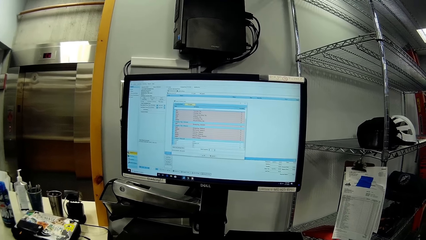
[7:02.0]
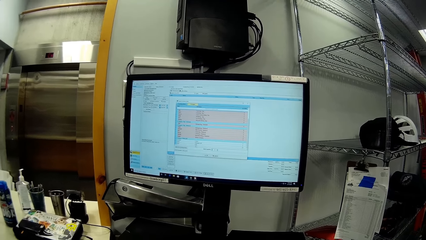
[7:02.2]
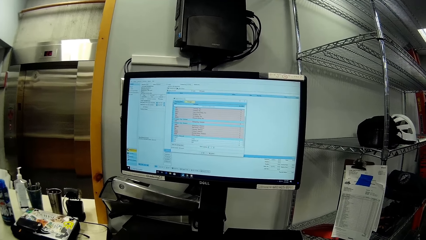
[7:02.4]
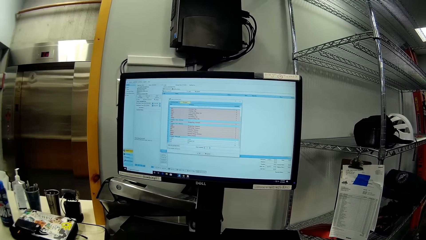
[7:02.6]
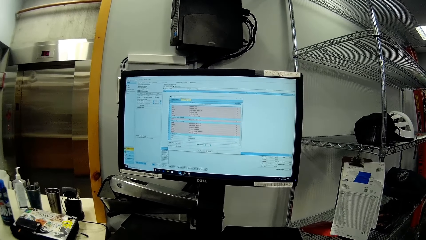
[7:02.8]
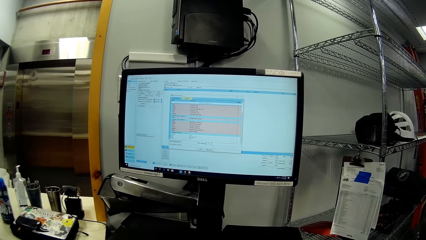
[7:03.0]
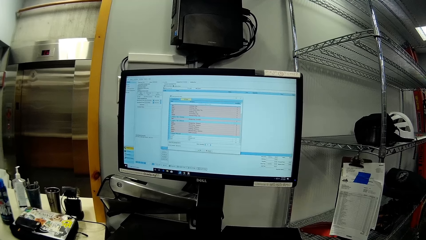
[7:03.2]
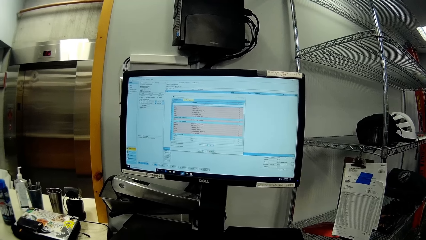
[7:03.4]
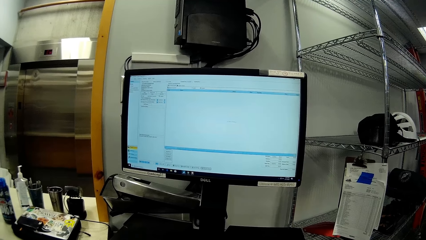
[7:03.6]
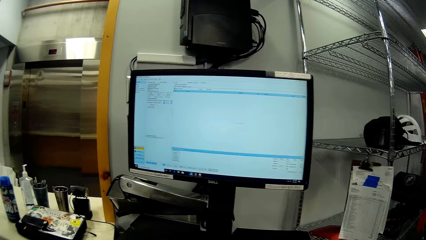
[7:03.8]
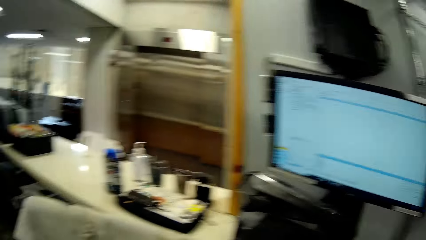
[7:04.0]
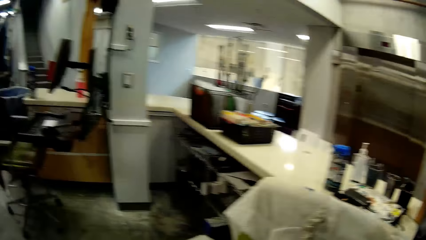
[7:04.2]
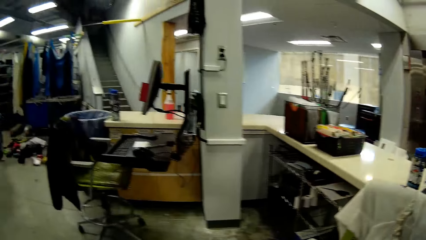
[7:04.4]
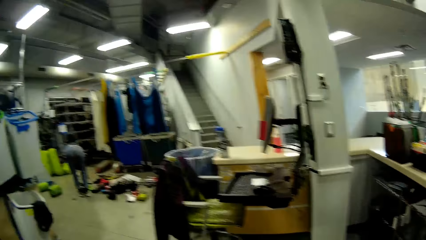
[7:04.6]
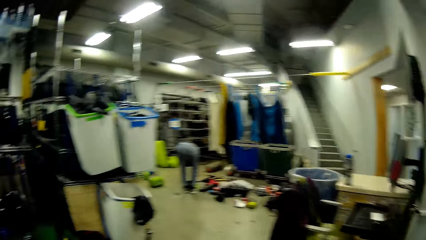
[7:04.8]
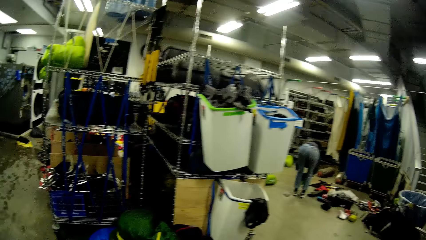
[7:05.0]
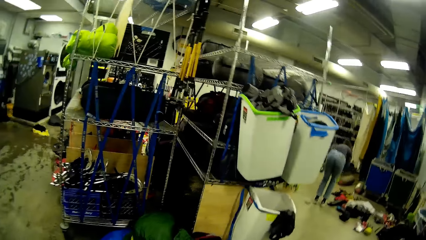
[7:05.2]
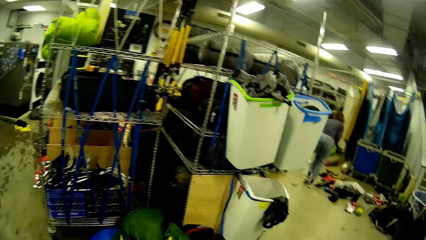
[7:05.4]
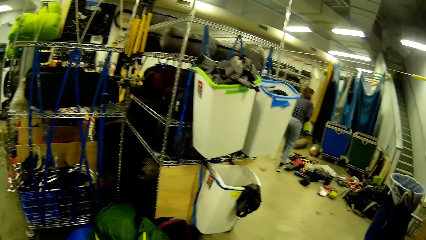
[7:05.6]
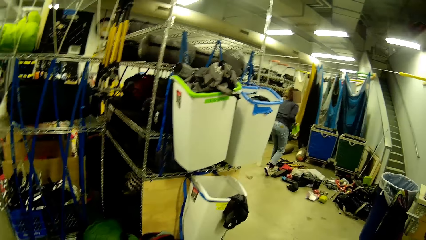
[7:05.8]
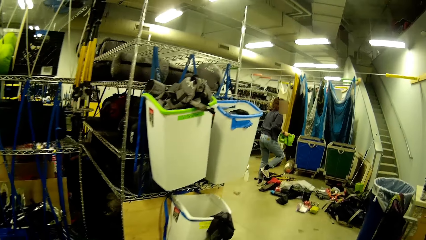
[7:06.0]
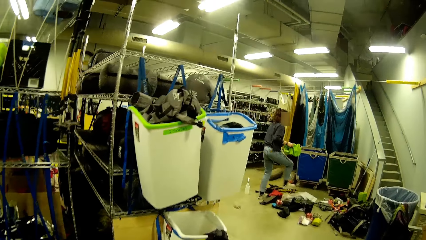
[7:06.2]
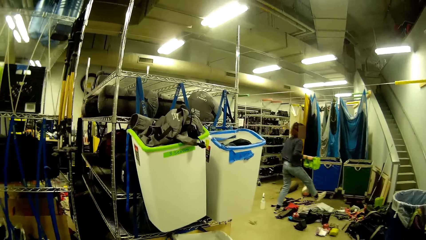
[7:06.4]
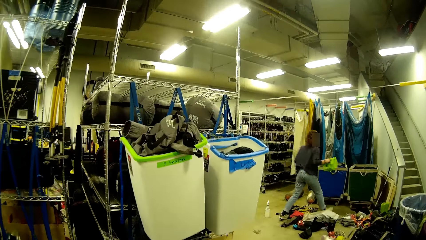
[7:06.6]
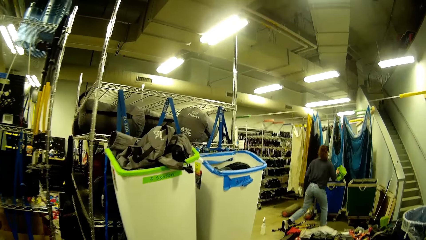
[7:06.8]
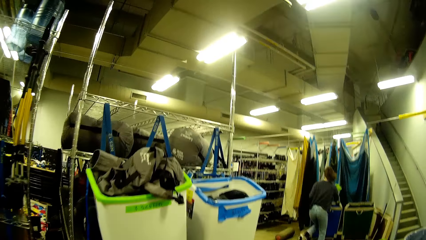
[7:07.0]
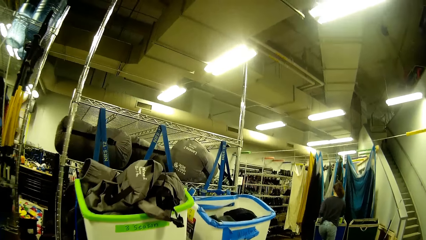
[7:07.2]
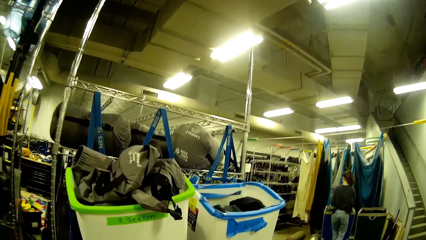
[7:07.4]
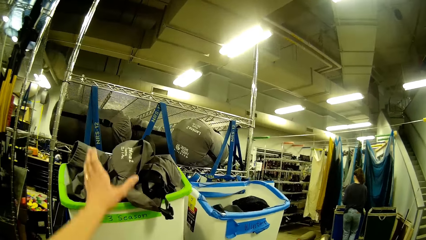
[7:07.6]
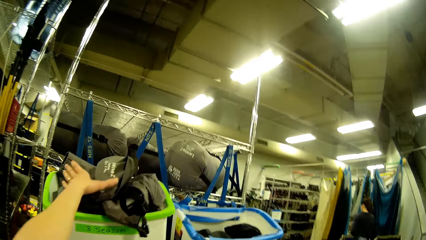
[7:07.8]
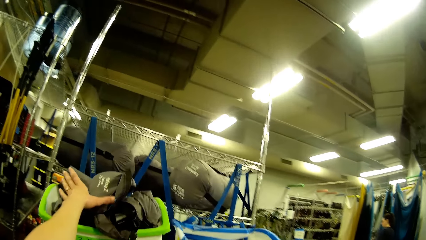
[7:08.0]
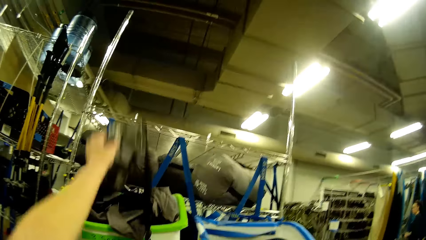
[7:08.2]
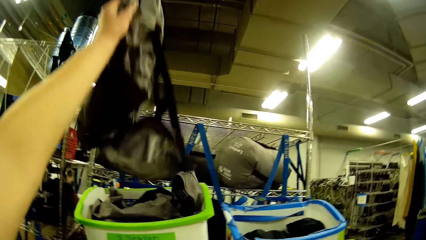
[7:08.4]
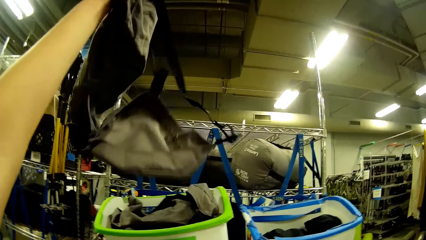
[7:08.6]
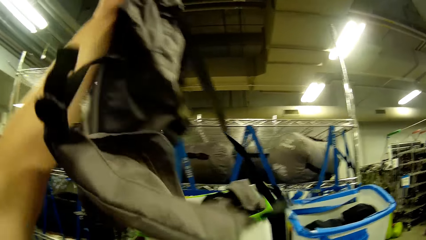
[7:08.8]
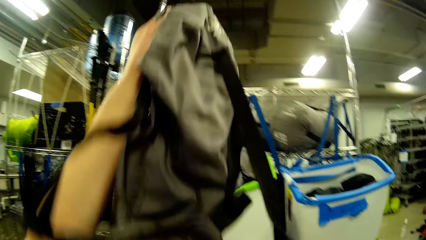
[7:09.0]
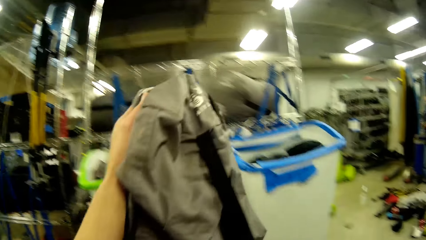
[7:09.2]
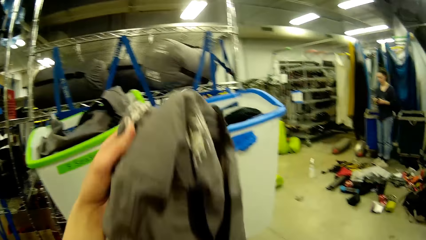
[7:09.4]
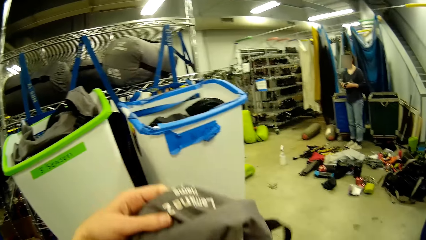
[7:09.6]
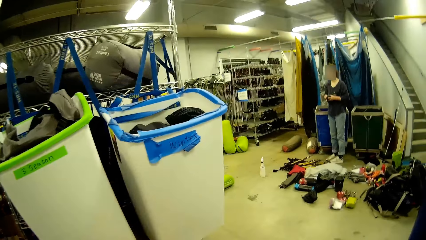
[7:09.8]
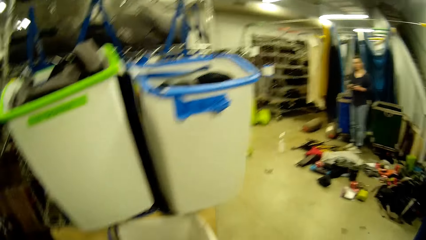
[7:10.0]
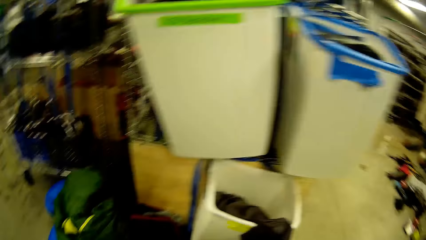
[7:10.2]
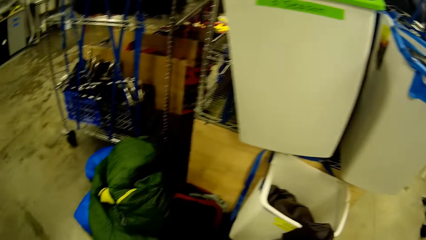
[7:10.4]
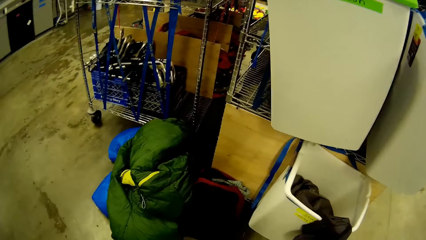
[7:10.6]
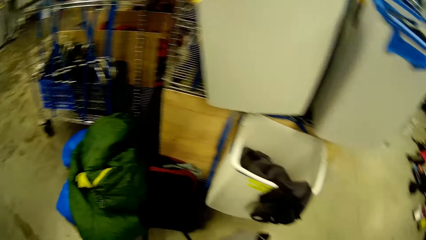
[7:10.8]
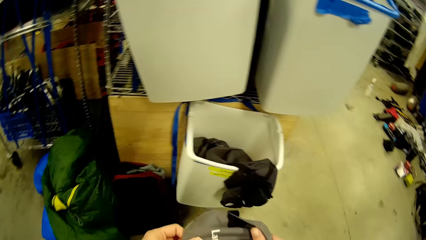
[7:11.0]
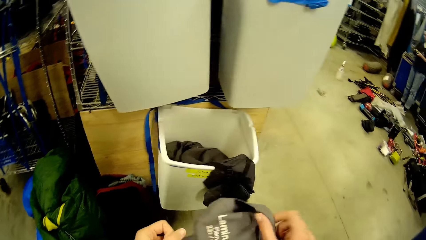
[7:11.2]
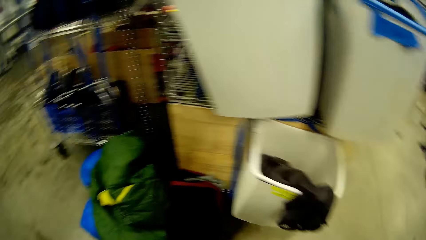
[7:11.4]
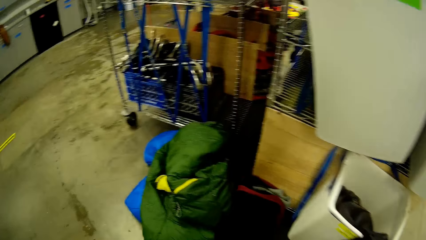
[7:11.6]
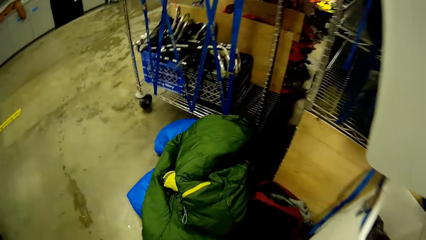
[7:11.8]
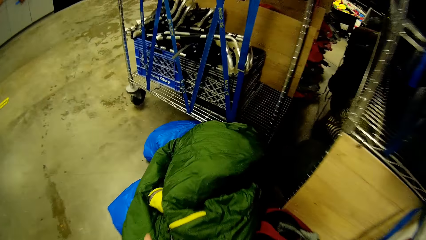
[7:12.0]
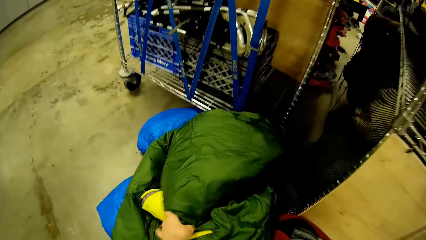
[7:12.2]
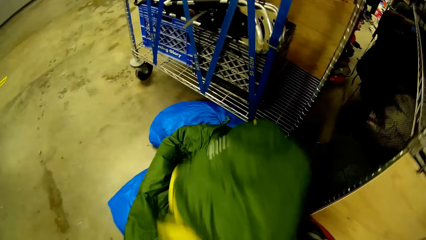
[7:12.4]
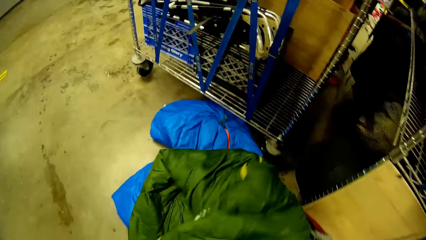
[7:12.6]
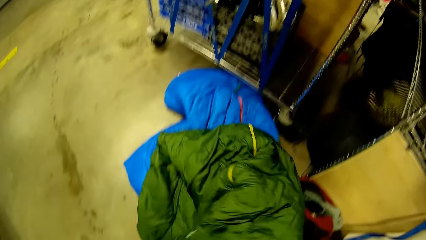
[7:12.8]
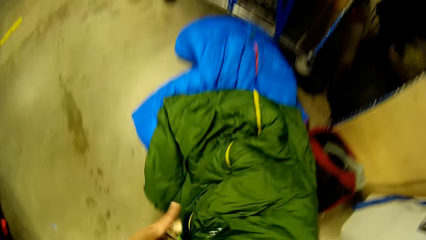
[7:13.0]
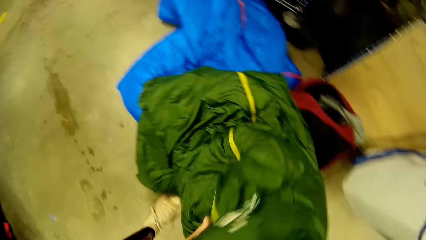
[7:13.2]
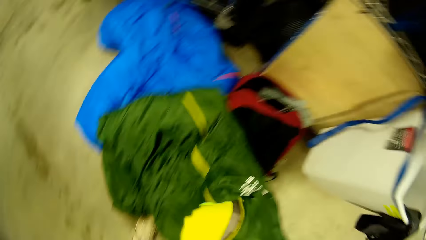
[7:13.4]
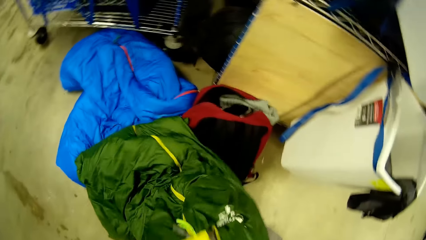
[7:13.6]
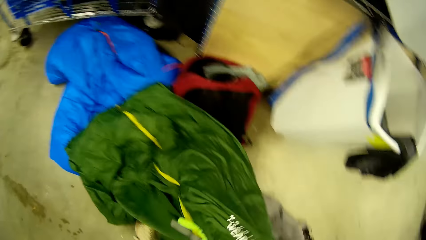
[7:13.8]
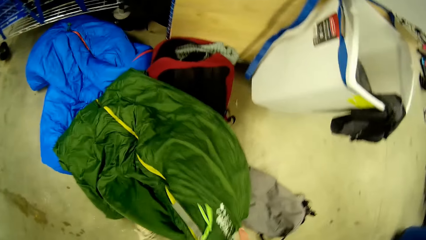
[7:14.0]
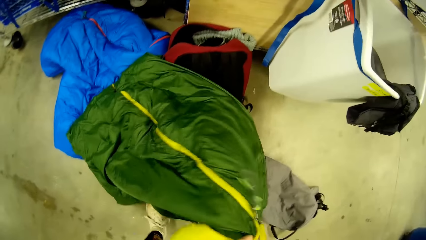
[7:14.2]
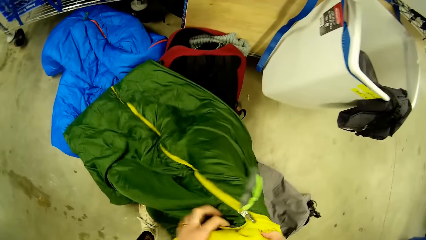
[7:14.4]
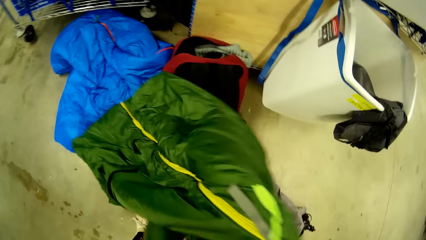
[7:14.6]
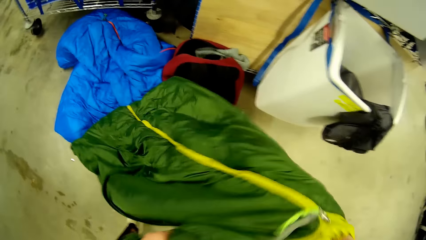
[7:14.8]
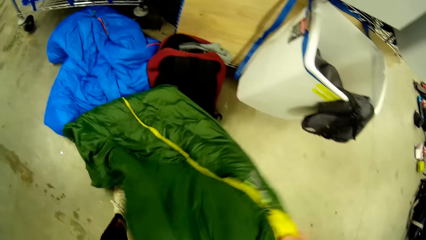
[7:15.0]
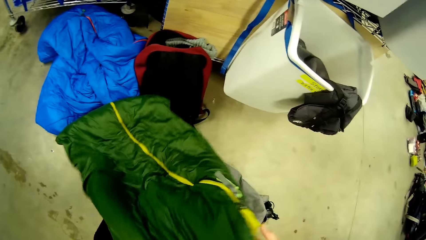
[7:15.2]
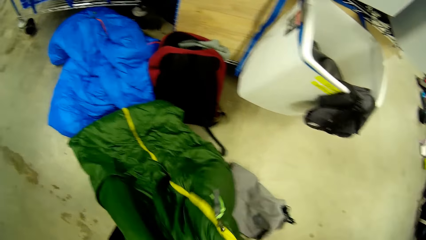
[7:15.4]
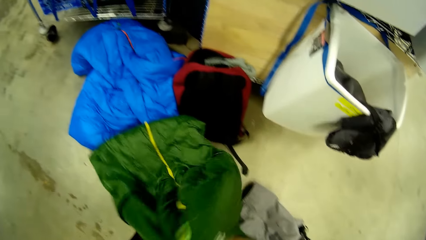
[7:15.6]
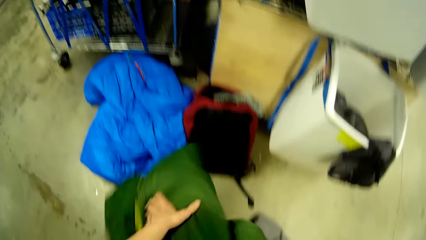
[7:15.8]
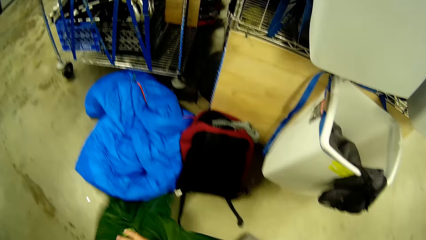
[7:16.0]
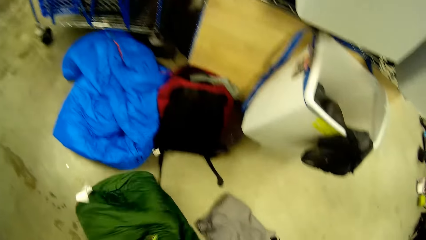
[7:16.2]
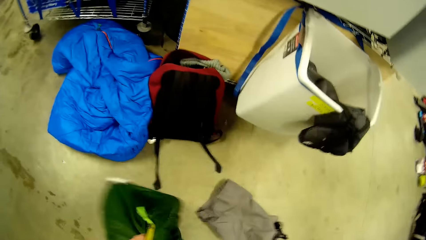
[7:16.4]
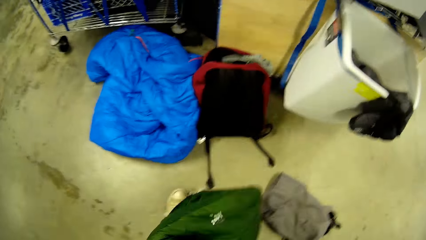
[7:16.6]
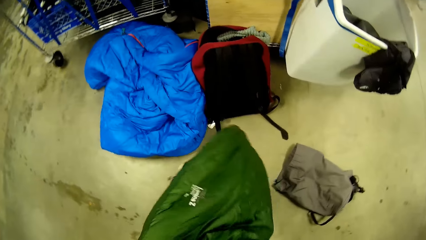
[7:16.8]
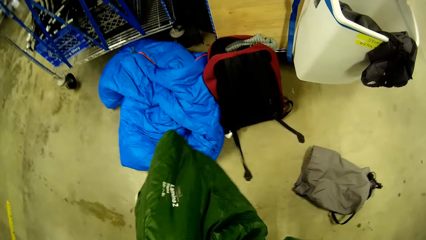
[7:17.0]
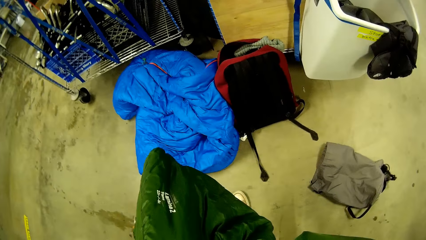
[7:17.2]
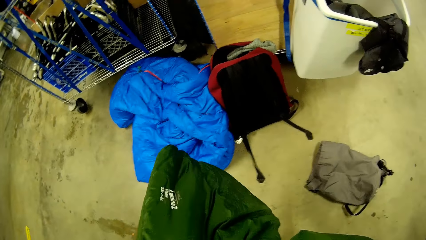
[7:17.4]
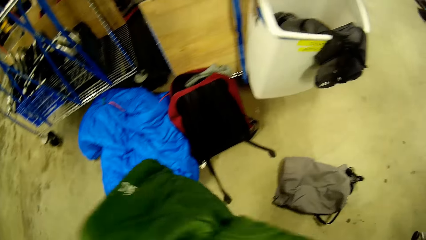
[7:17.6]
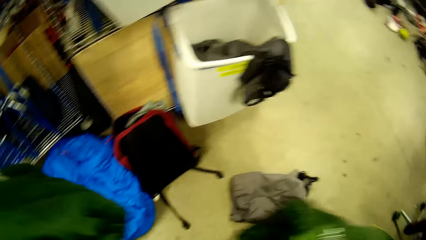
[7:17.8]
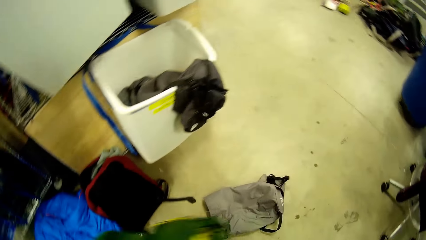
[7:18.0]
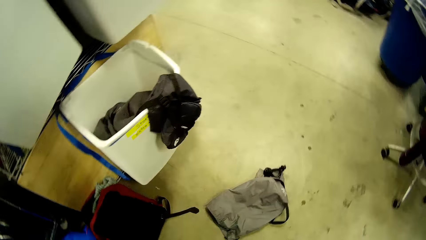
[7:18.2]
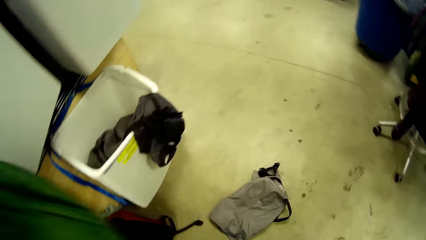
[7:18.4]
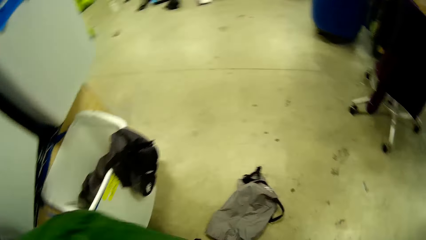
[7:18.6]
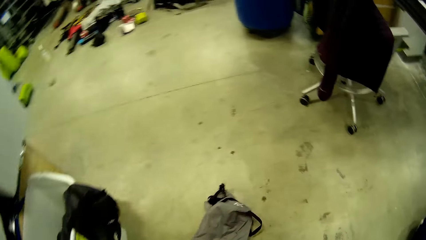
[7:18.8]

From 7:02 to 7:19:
The camera wearer walks towards a laundry basket. A woman bends, stands, bends, and places something on the laundry bin. The camera wearer picks up a laundry bag from the laundry basket with his left hand. The woman stands. The camera wearer holds the laundry bag with both hands. He grabs the green duvet from the floor with his left hand. He pulls up the green duvet with both hands.
